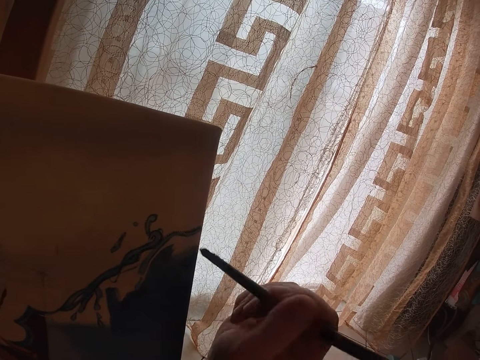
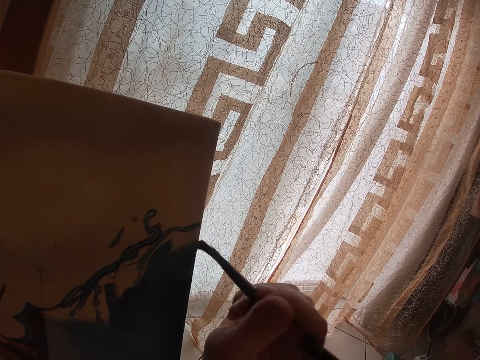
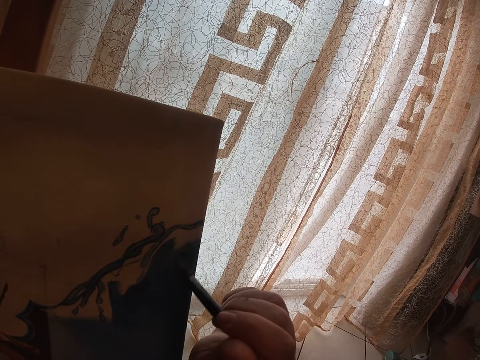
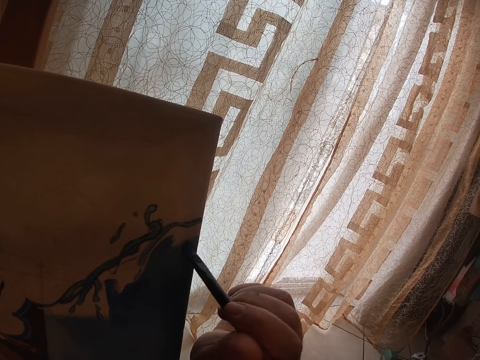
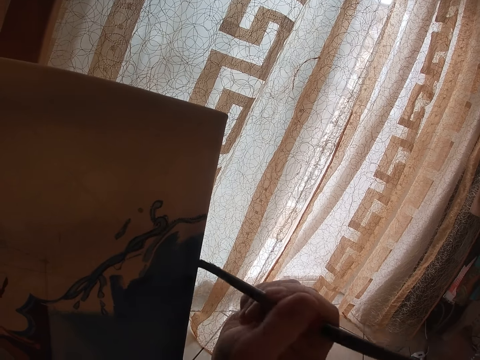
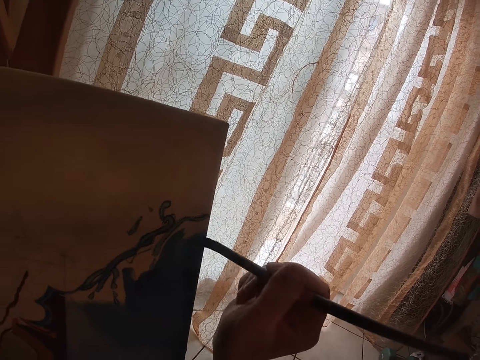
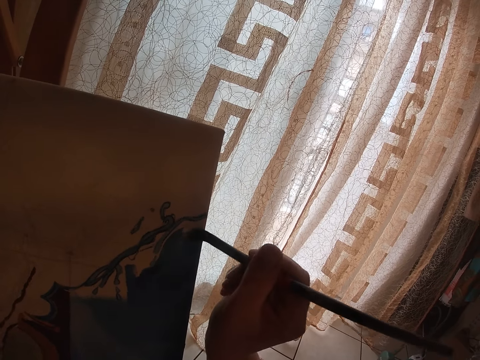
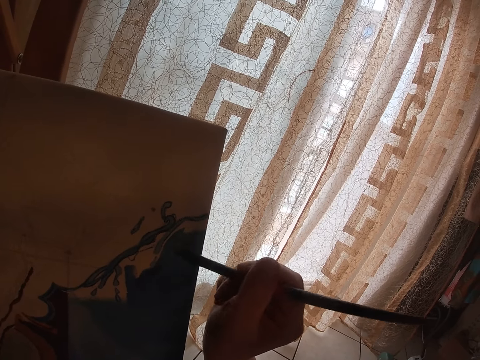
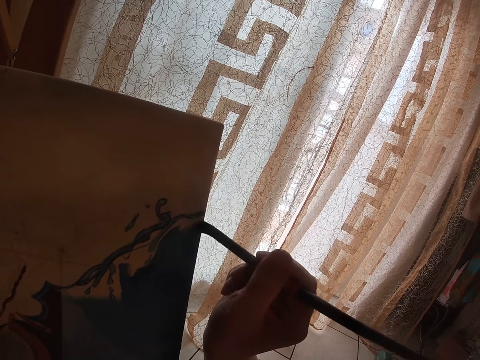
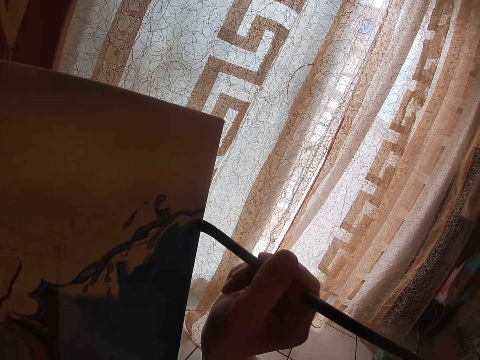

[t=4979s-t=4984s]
The camera wearer paints a canvas with a paint brush.

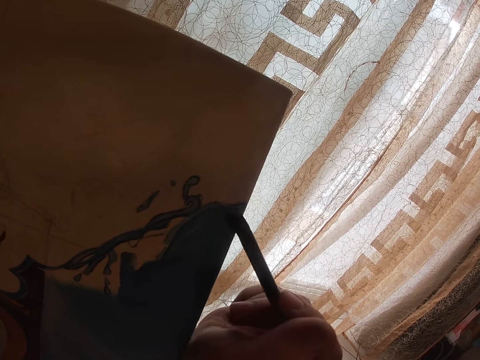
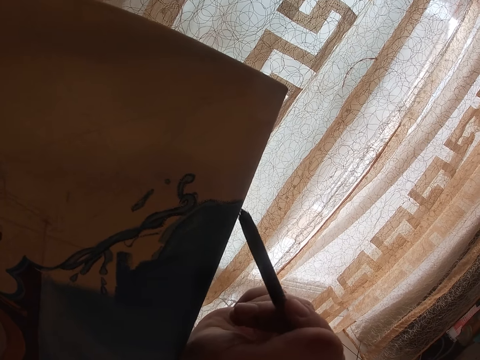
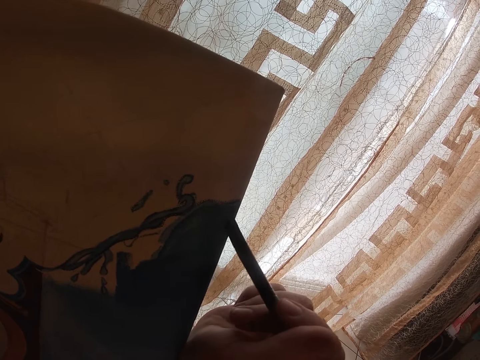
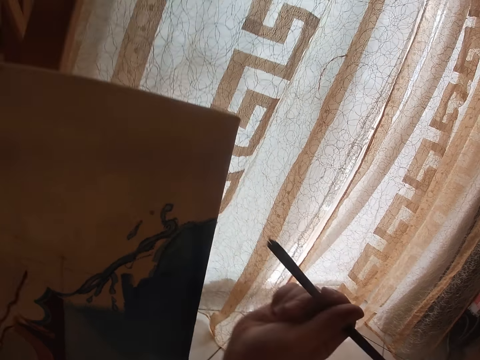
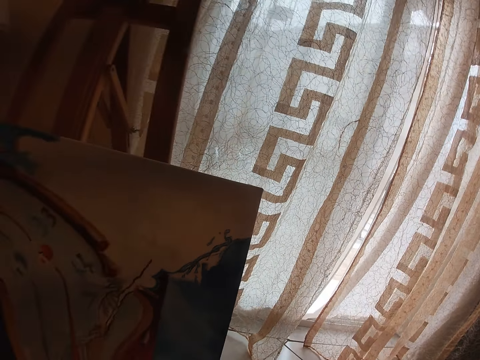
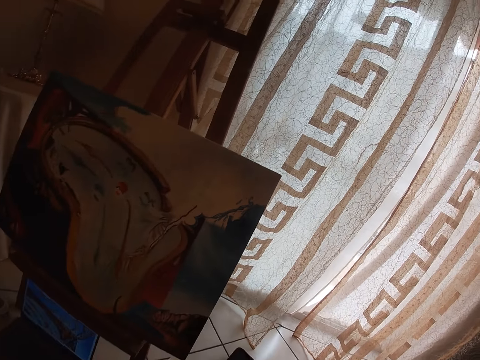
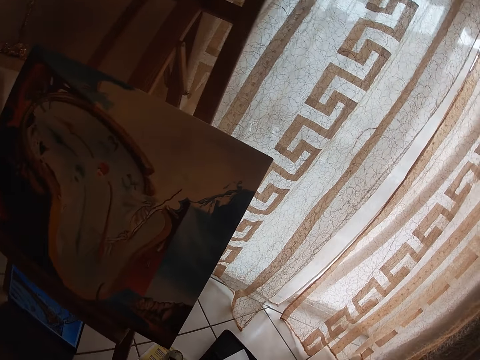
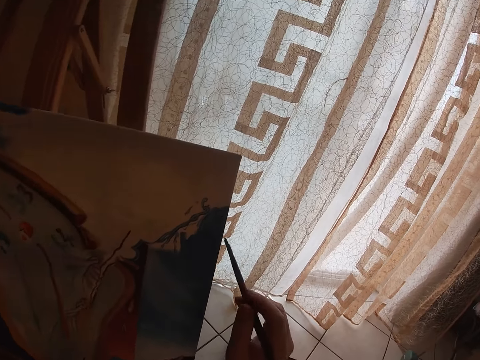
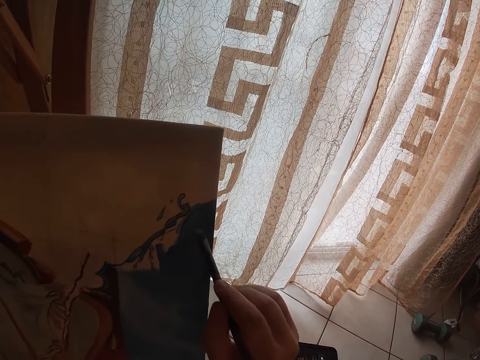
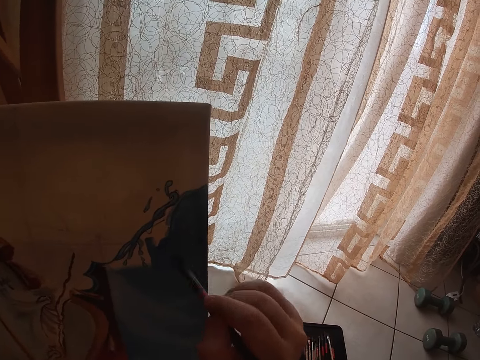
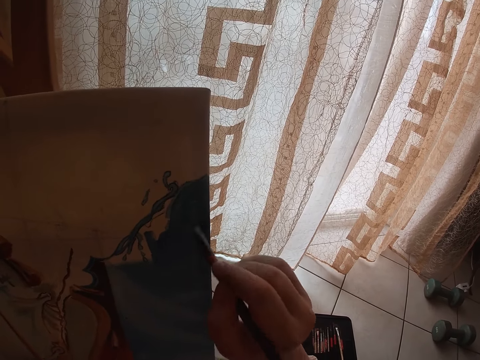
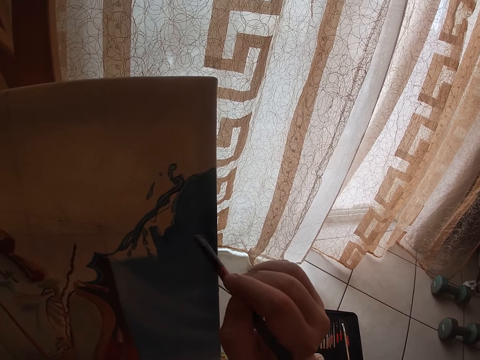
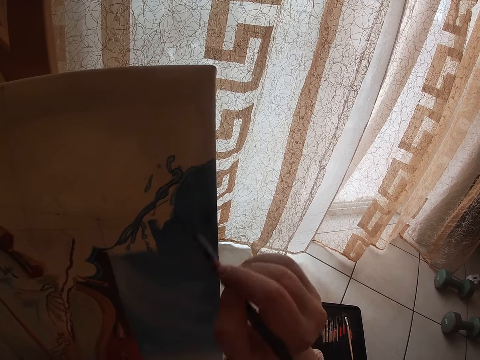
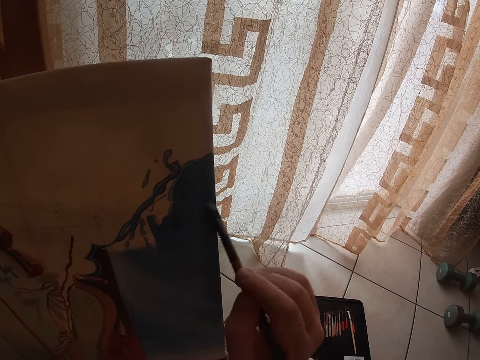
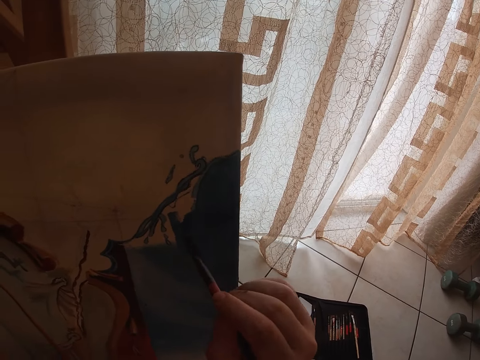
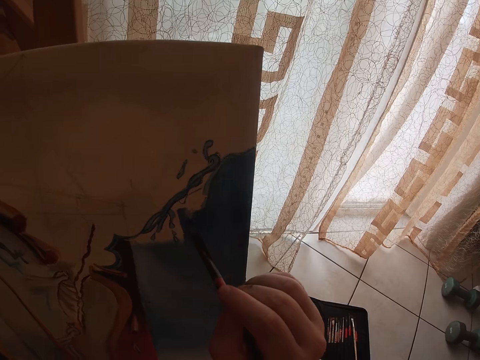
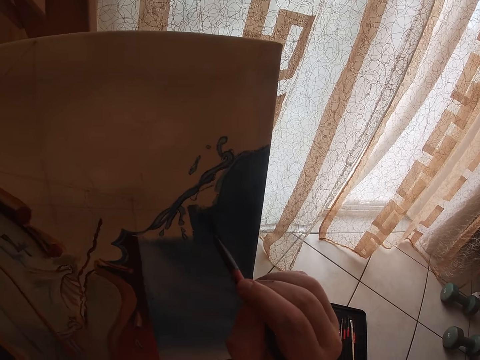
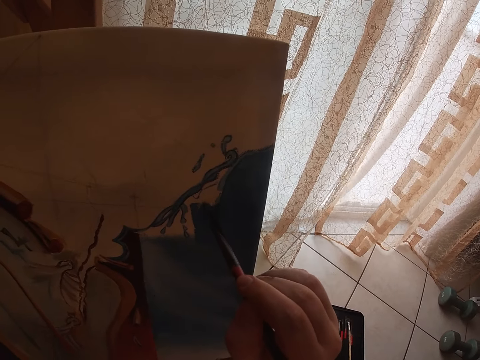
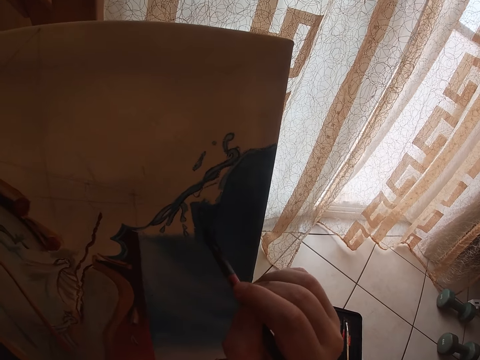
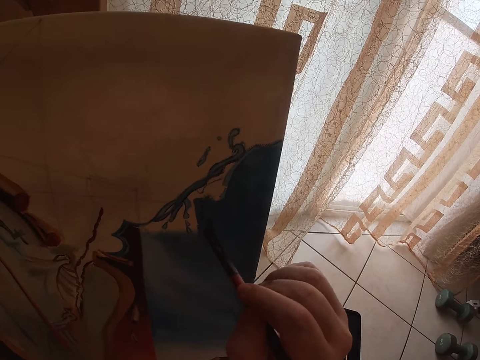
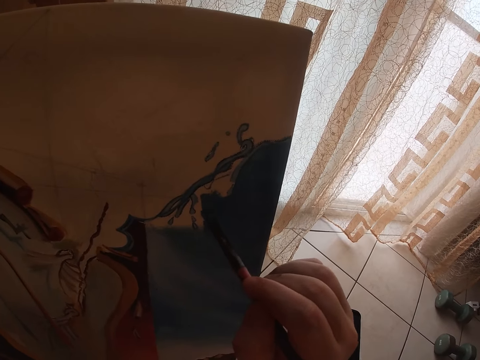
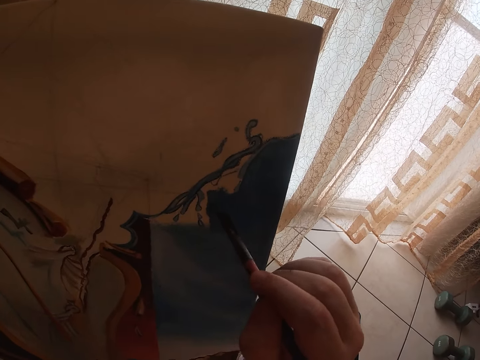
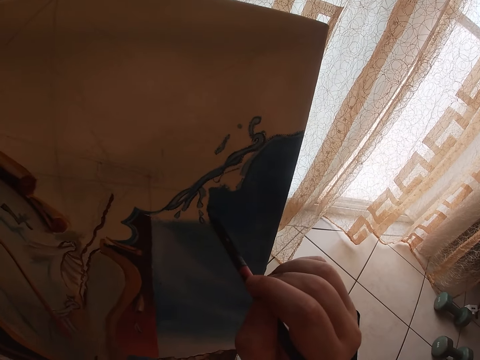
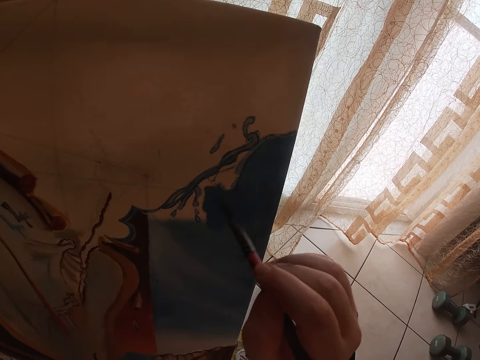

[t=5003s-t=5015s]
The camera wearer looks around a room. They paint a canvas with a paint brush.

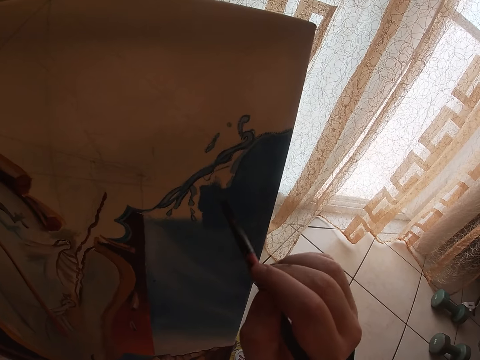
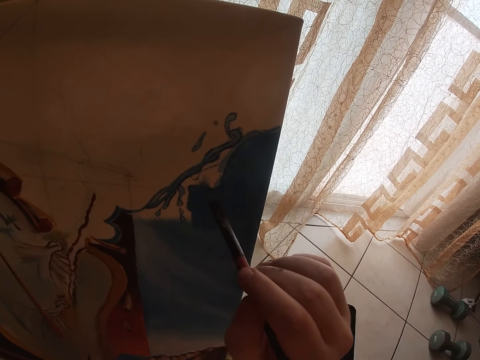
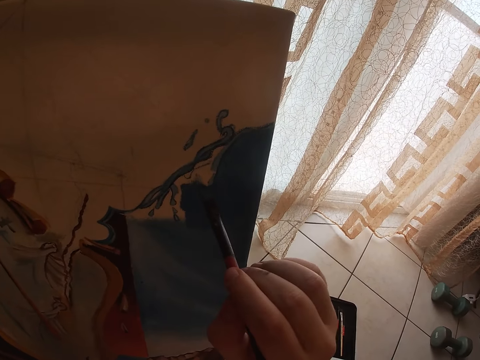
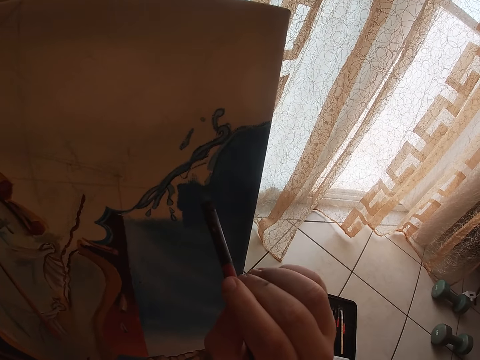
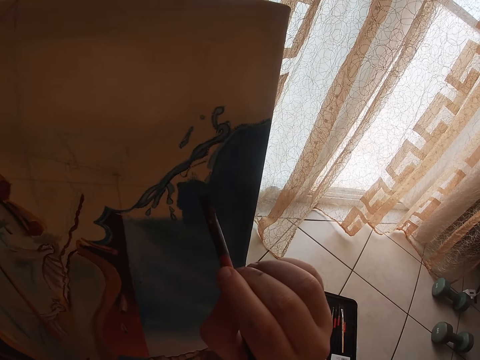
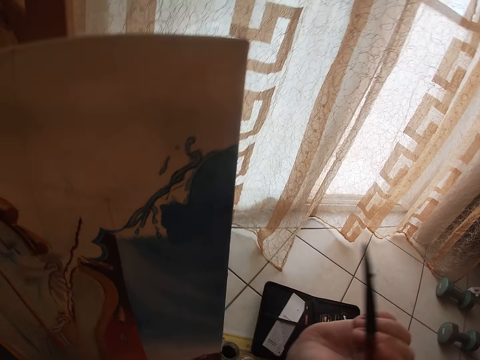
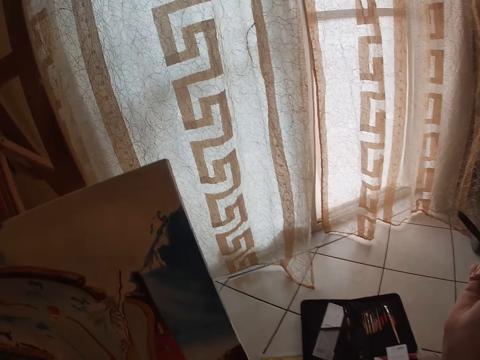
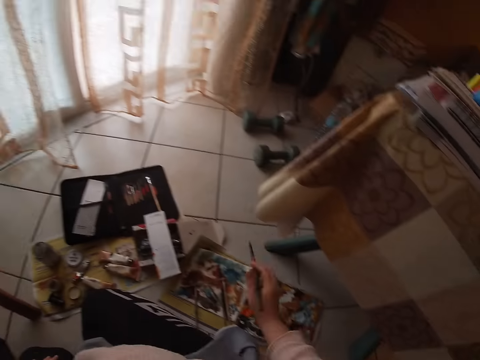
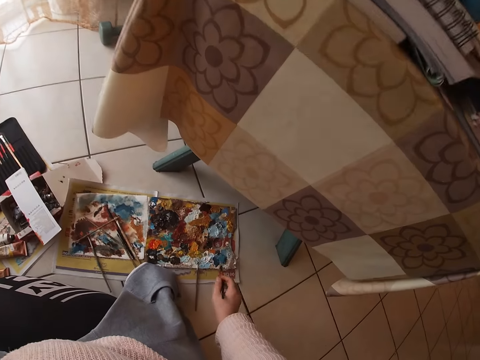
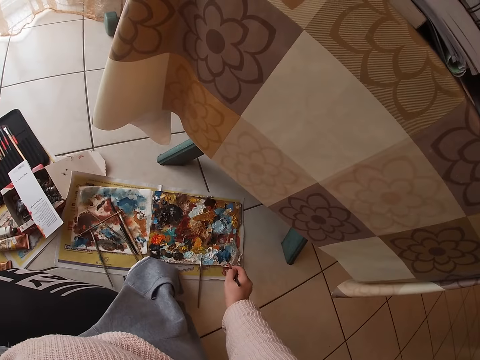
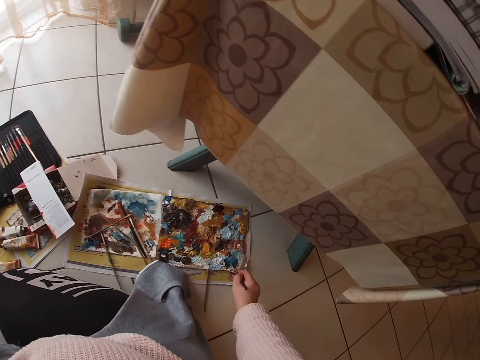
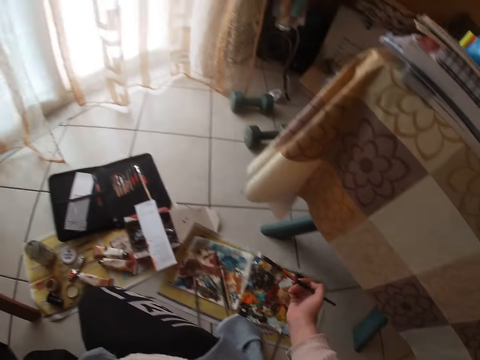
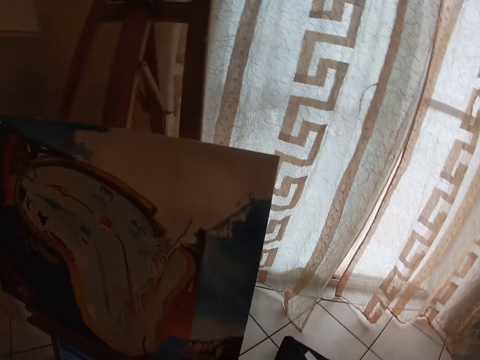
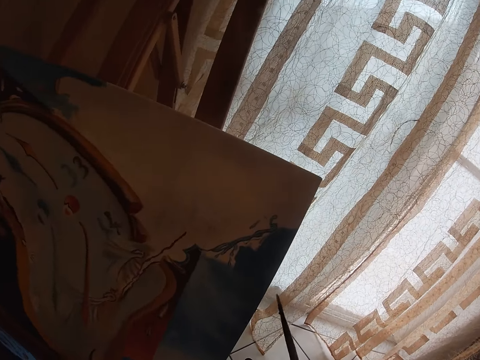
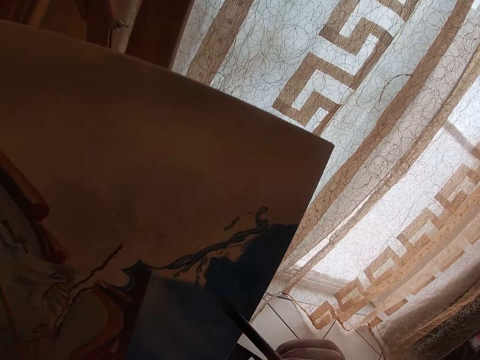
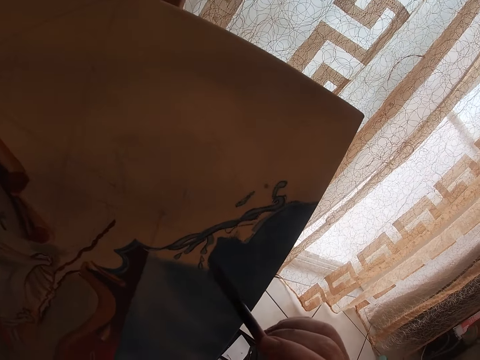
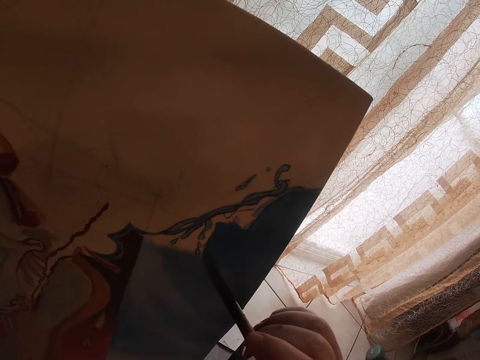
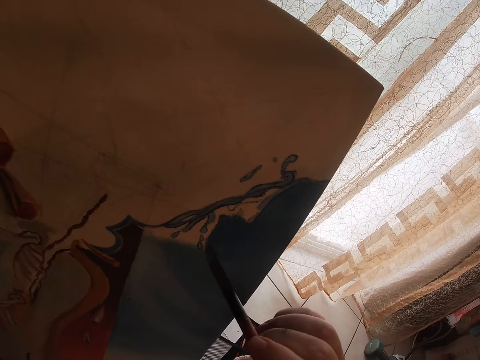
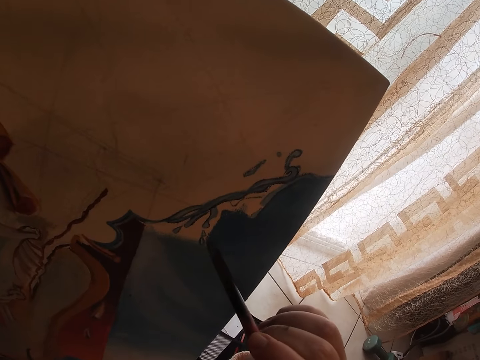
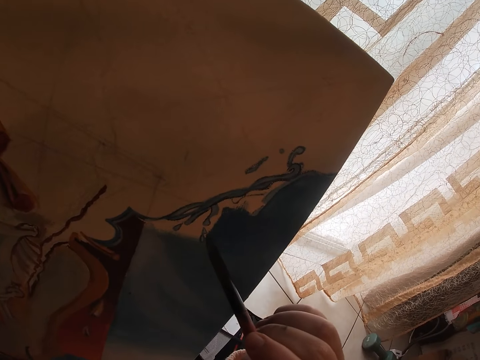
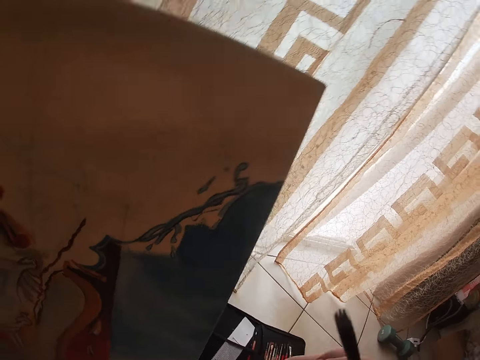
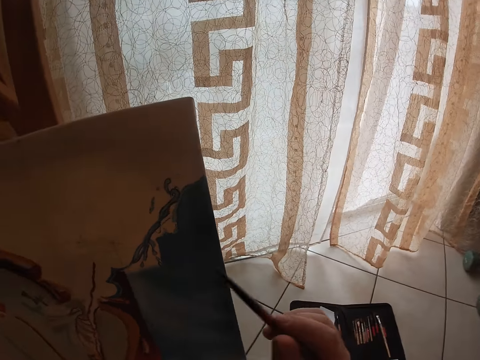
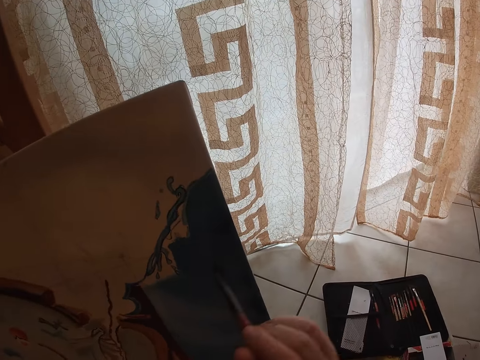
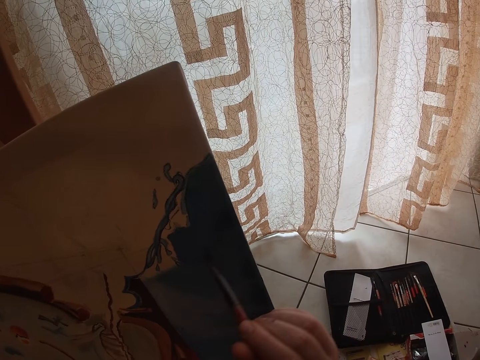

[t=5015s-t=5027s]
The camera wearer moves back away from a canvas. They scoop paint from a paint palette with a paint brush. They paint the canvas with the paint brush.
